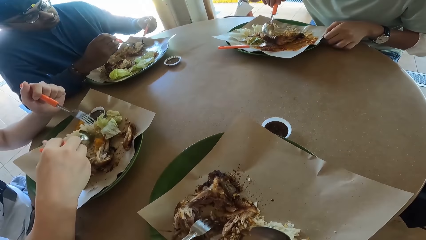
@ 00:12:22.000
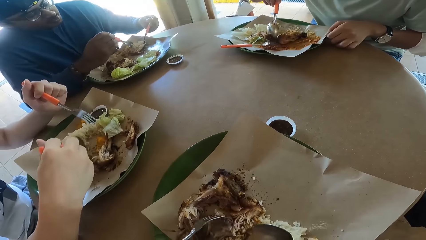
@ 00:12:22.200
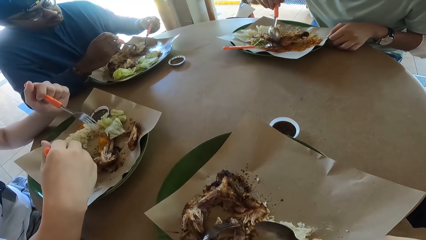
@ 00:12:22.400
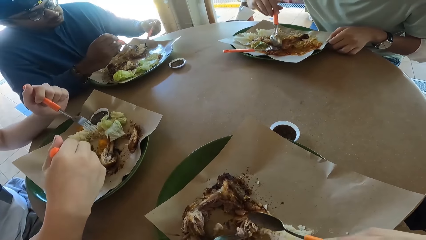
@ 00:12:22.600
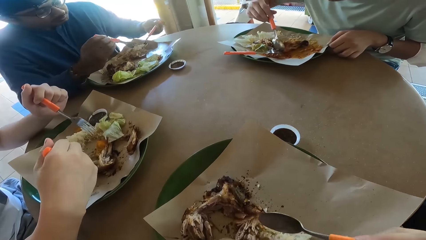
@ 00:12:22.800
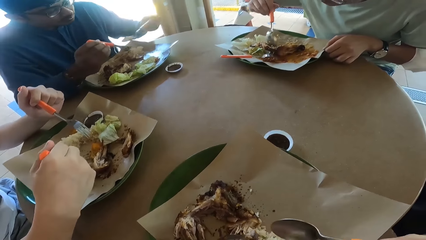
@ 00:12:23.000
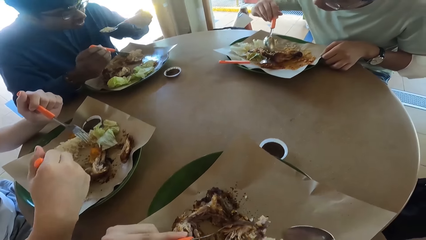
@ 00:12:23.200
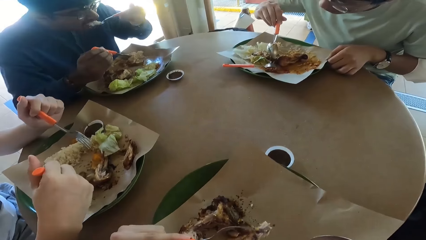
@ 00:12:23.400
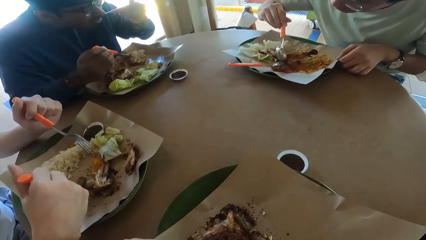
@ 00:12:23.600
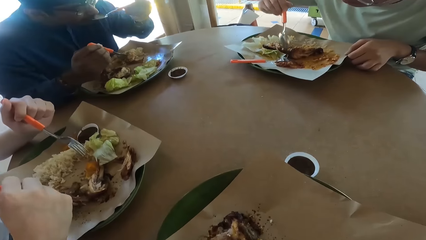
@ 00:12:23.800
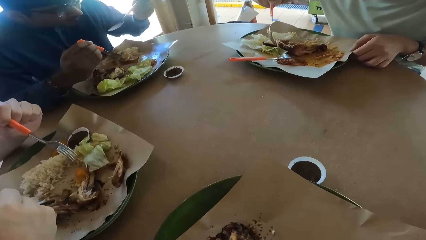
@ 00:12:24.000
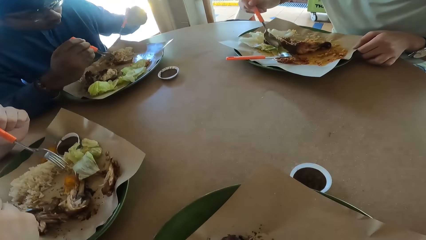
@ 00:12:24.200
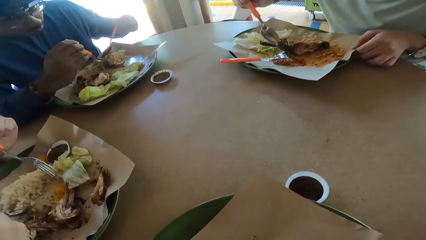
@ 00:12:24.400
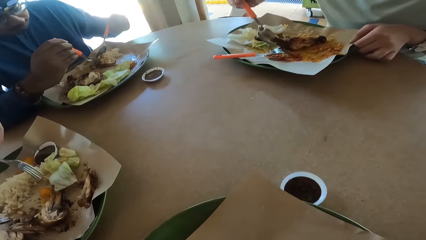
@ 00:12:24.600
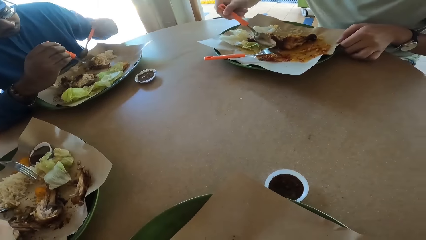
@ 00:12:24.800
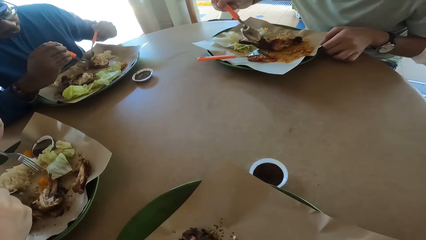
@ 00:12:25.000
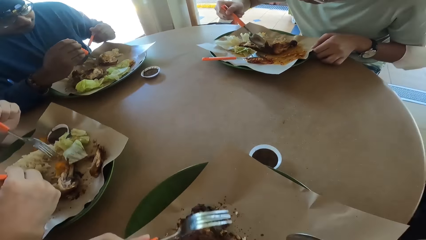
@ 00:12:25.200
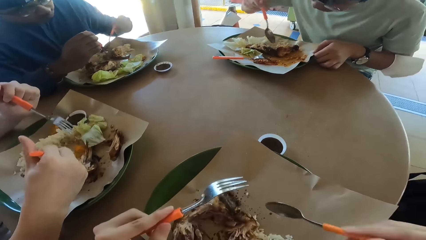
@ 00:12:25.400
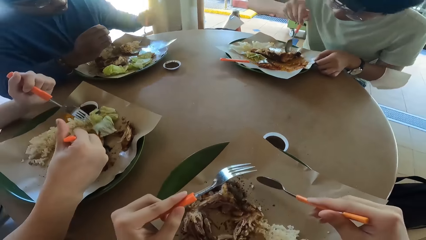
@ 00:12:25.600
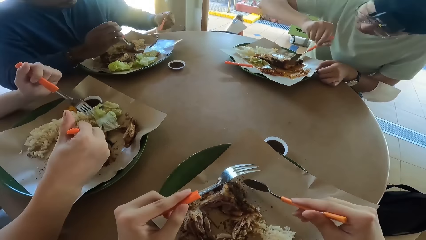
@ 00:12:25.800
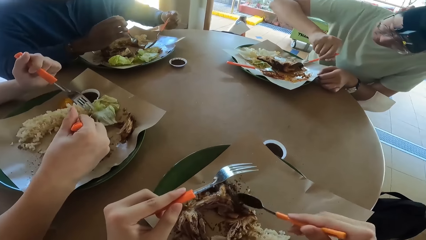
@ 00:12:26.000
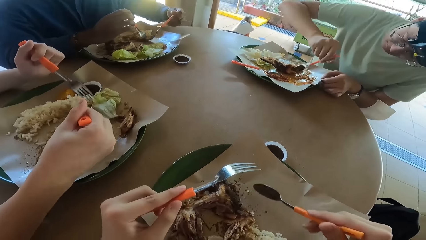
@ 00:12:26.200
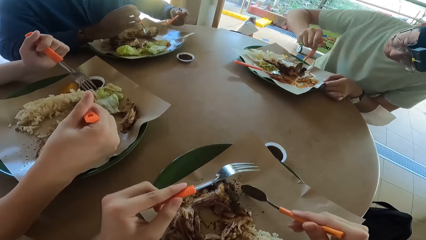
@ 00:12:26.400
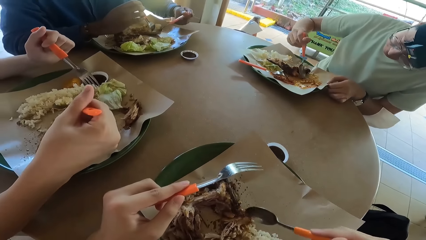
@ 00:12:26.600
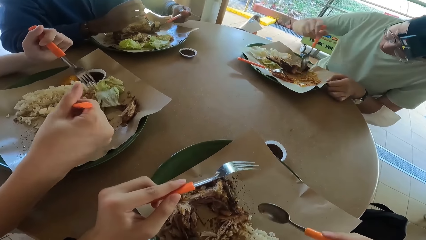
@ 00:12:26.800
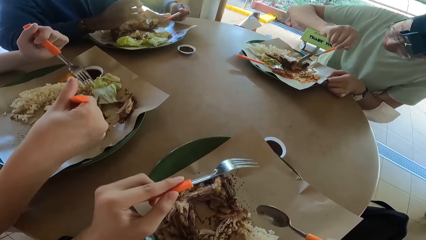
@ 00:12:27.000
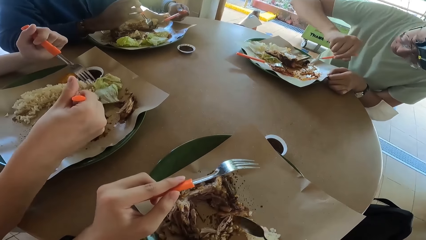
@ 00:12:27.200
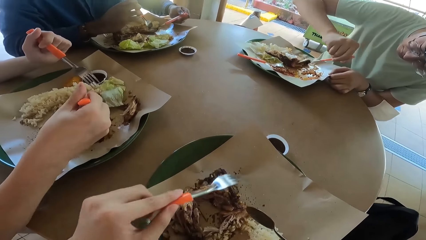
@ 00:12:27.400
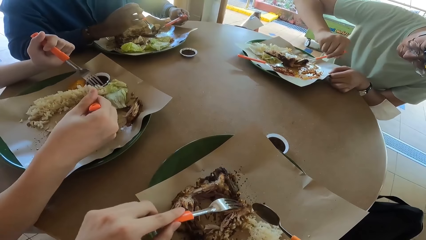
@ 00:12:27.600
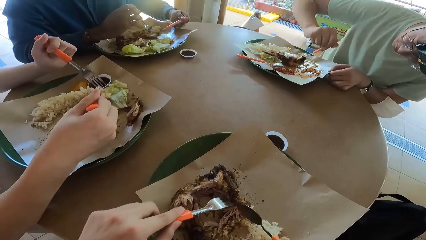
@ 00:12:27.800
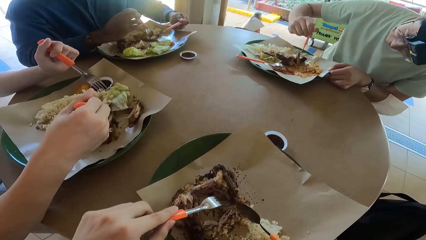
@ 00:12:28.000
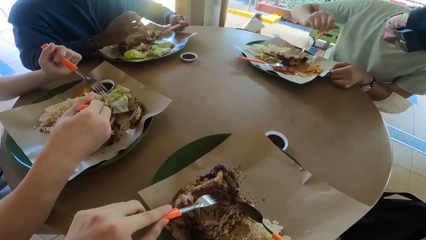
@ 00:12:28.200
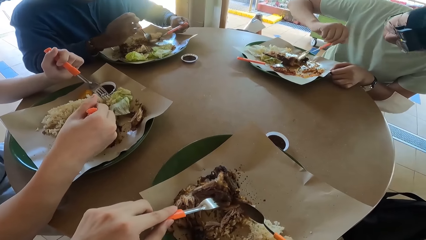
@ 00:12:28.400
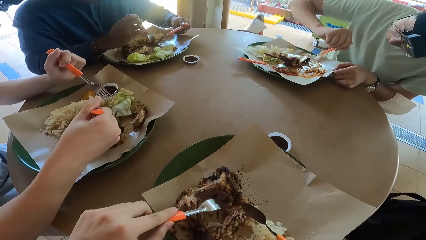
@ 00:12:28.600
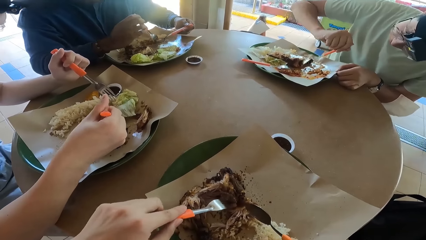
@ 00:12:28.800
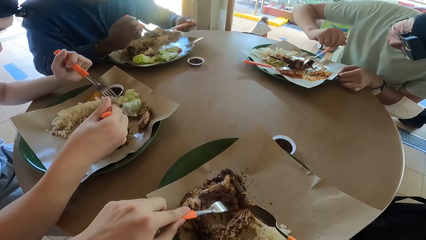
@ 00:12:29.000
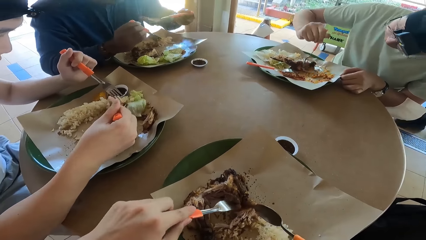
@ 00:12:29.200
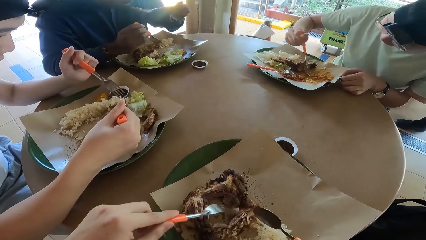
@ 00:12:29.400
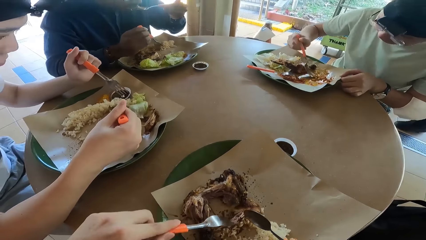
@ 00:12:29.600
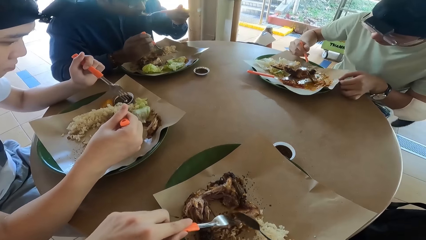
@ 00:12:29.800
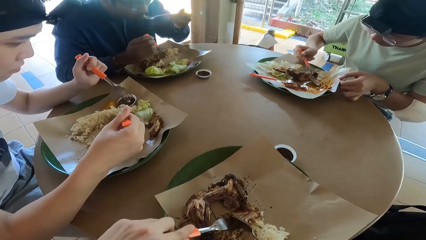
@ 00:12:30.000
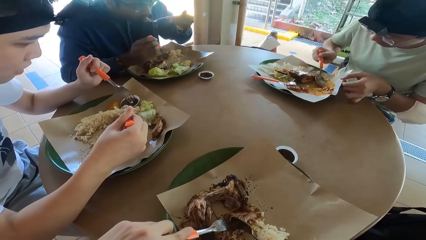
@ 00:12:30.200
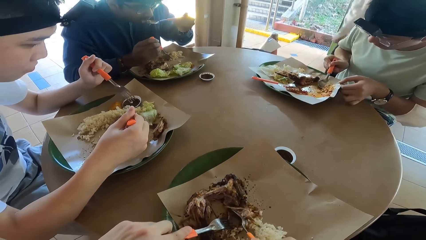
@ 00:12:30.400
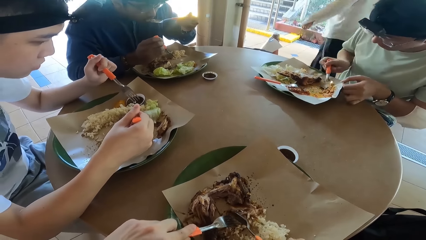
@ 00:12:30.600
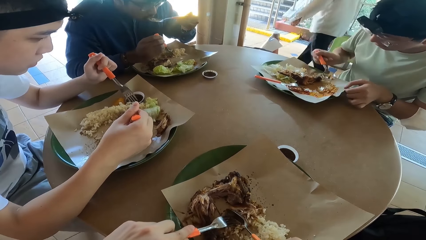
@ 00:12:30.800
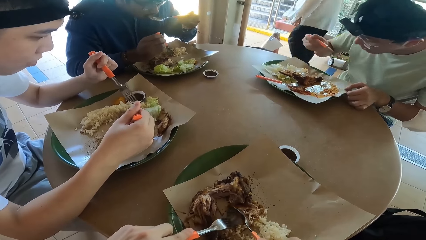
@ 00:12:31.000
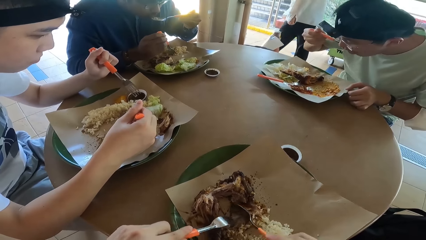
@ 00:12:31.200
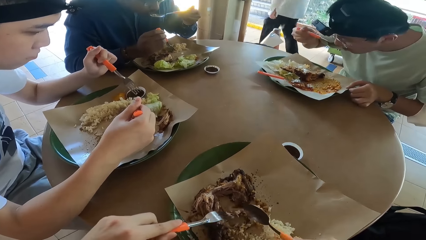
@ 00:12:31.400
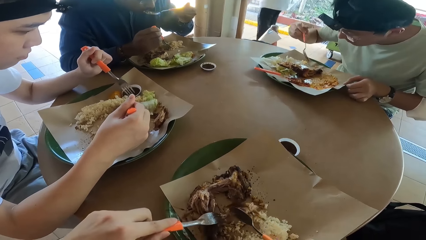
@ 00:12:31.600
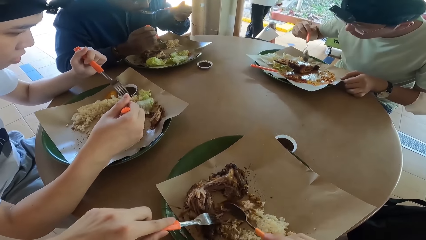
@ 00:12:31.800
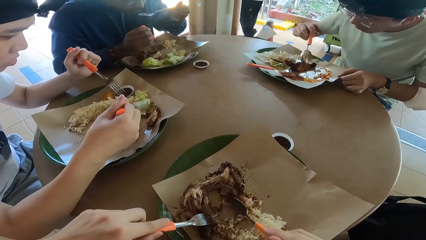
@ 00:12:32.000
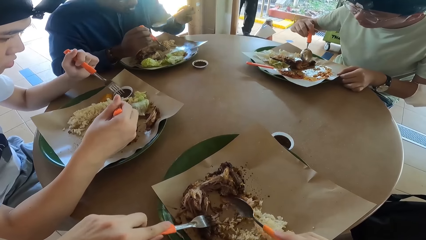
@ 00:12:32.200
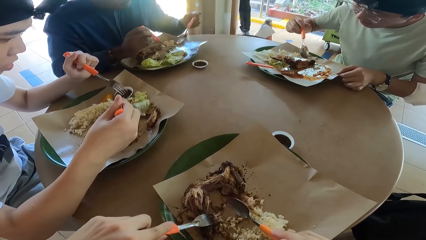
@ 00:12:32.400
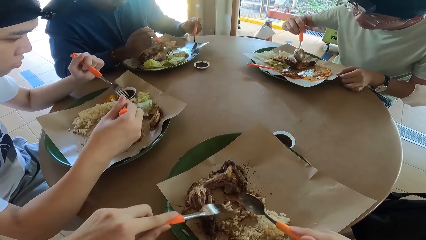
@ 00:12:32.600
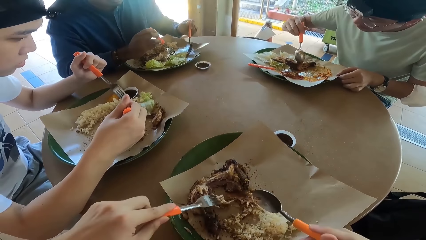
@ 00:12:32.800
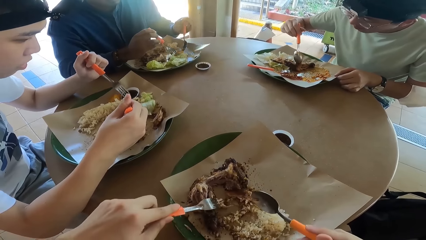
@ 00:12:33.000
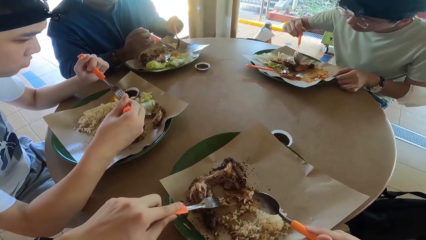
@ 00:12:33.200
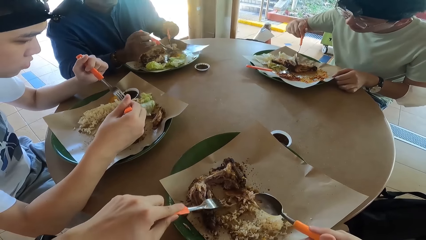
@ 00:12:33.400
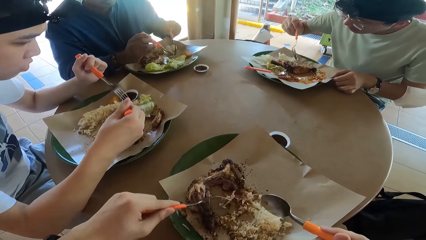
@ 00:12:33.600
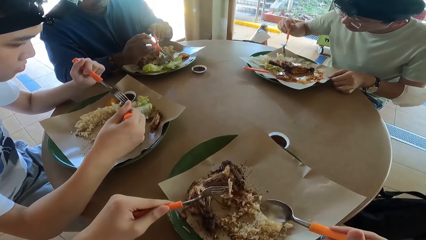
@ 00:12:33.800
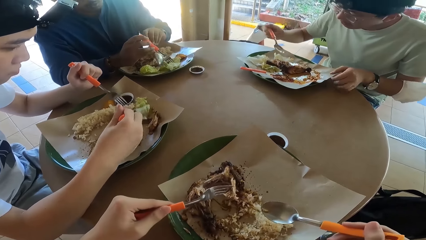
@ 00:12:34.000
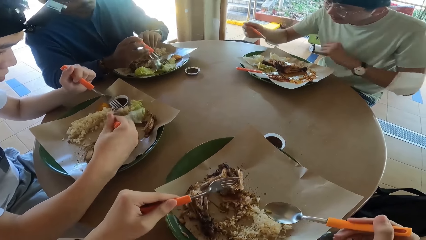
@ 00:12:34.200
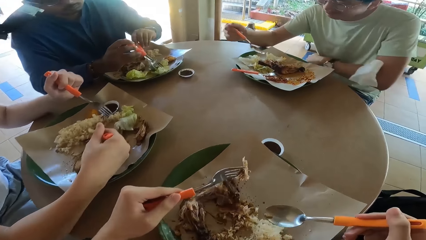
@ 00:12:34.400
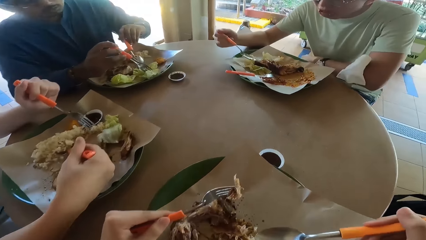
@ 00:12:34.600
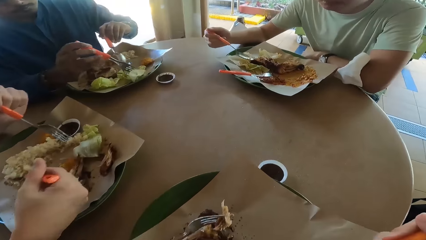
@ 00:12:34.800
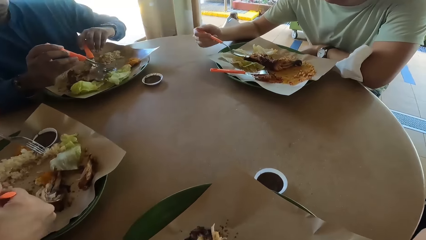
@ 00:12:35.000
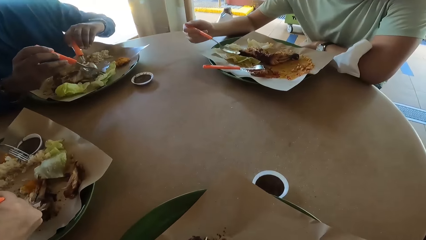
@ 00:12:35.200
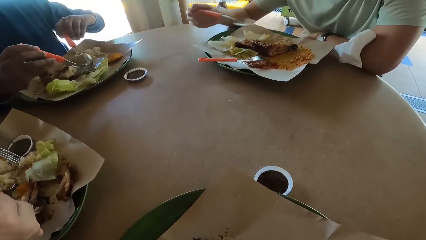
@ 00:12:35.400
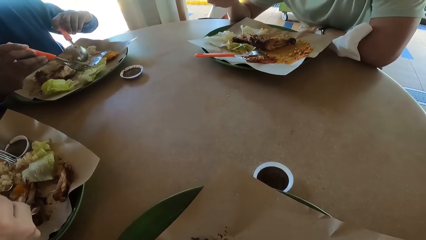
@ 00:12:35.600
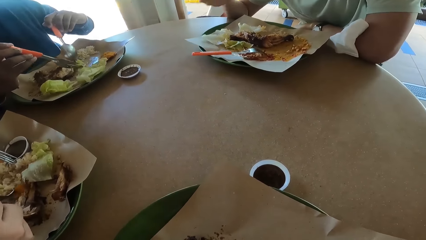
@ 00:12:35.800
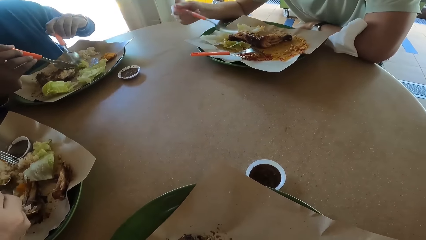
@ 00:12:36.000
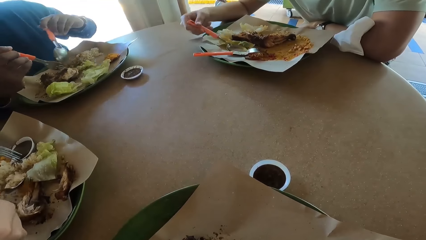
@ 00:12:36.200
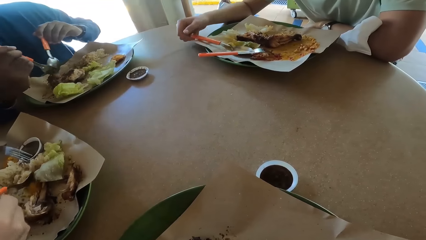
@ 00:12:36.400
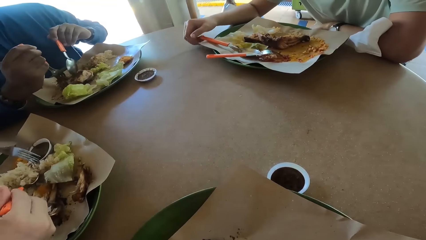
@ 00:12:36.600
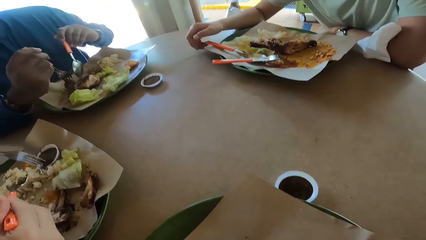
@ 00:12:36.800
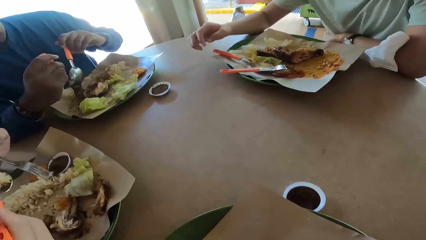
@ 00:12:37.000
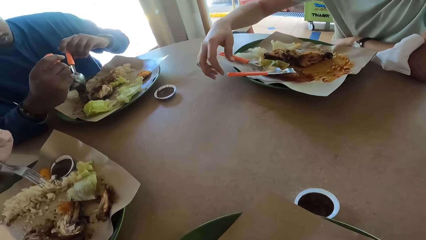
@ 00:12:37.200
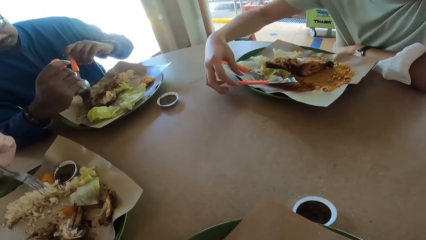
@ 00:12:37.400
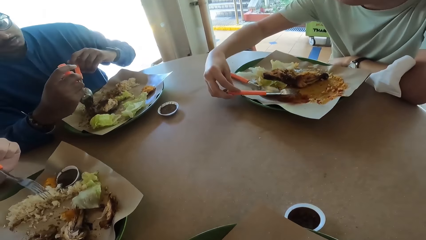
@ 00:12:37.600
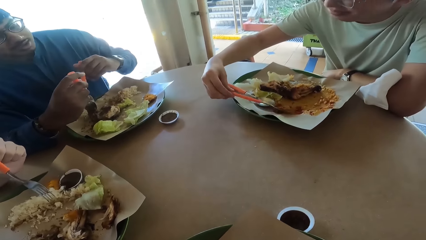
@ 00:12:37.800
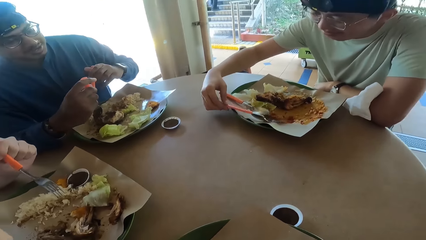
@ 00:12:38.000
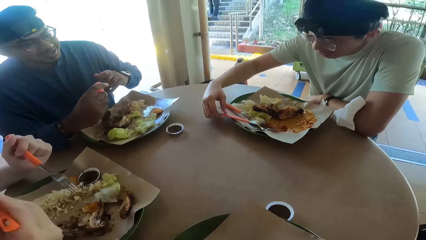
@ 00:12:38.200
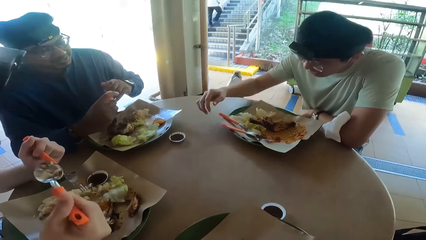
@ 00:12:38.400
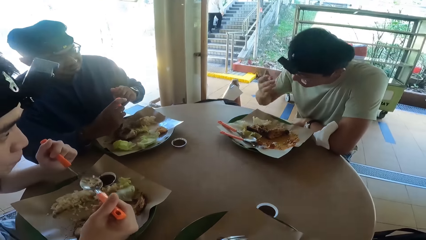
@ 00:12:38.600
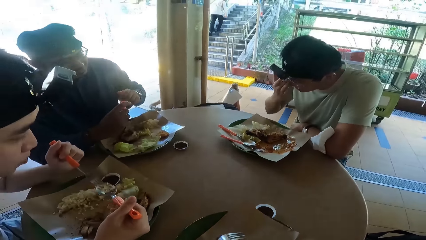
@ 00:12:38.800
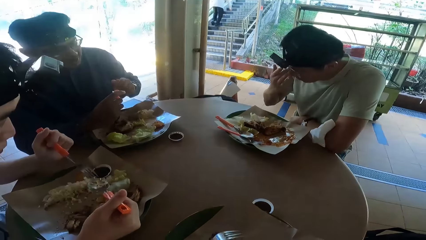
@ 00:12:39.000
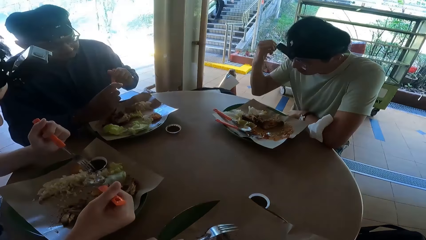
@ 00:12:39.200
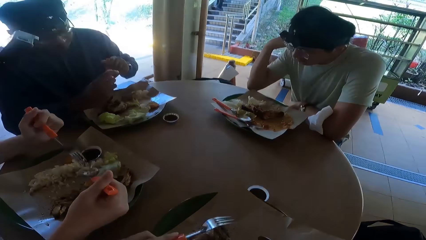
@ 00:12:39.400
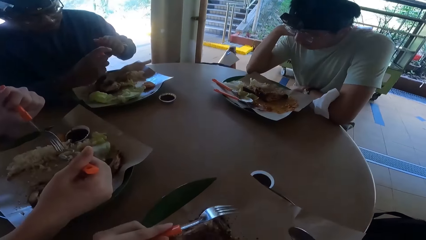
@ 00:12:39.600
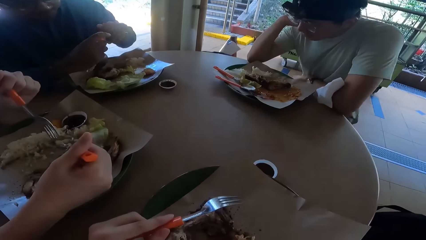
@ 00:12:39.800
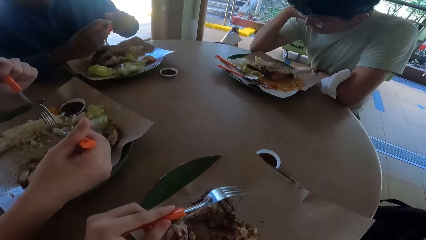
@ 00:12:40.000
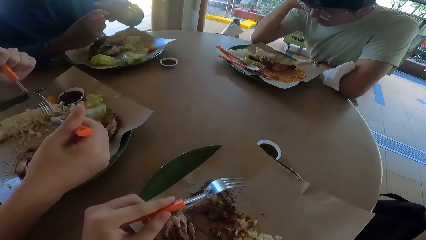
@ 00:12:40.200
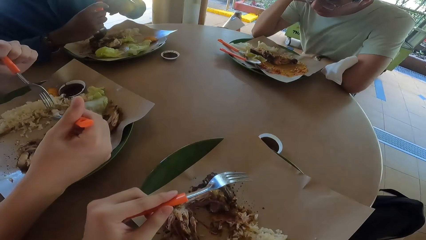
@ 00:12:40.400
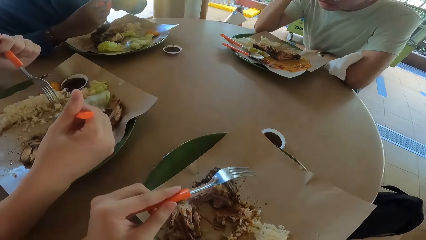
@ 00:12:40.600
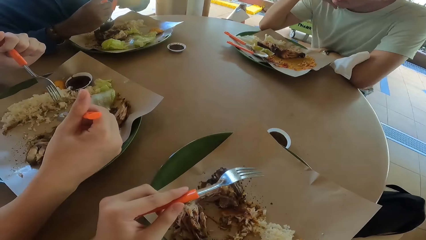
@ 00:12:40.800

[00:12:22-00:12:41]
A person takes food with a spoon. Another person takes the food with the spoon. A third person takes the food with the spoon. The second person touches a fork.
